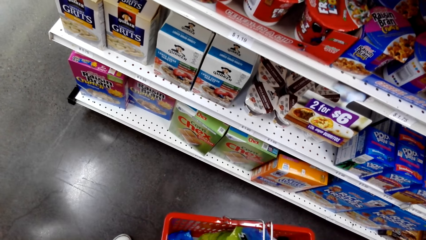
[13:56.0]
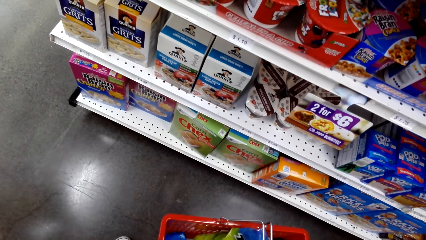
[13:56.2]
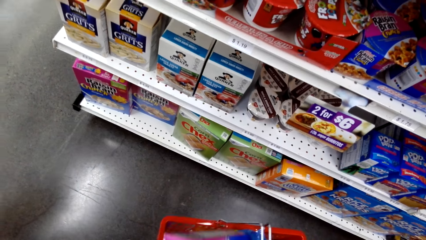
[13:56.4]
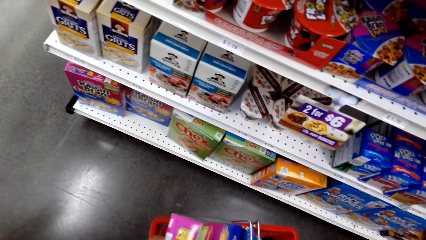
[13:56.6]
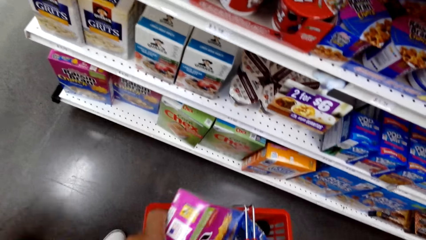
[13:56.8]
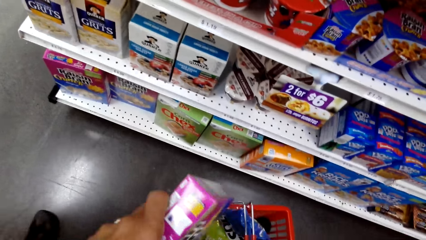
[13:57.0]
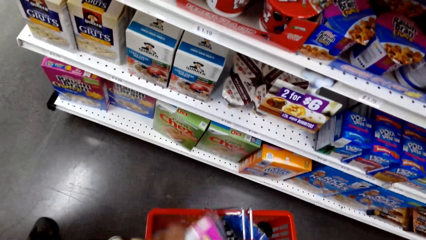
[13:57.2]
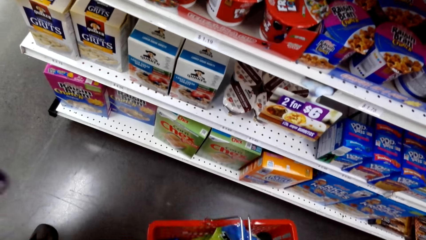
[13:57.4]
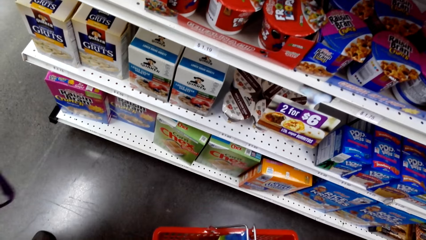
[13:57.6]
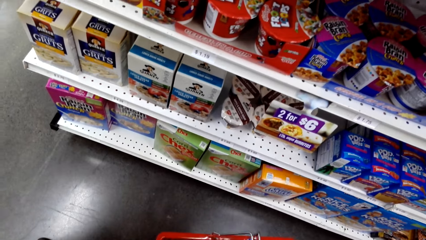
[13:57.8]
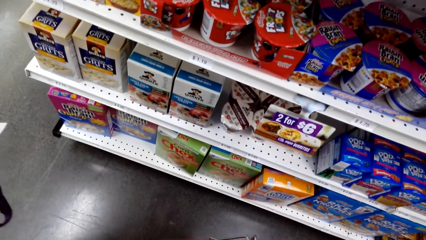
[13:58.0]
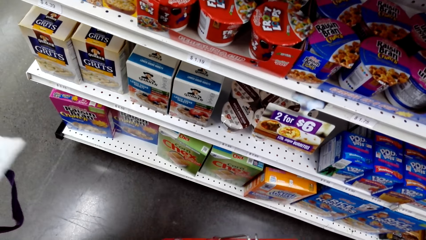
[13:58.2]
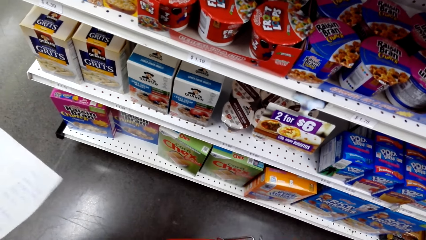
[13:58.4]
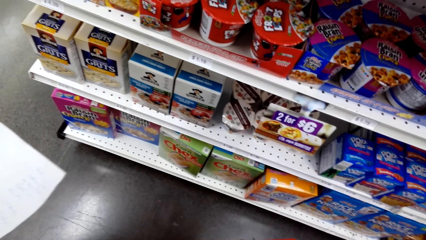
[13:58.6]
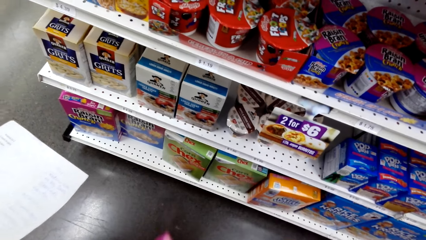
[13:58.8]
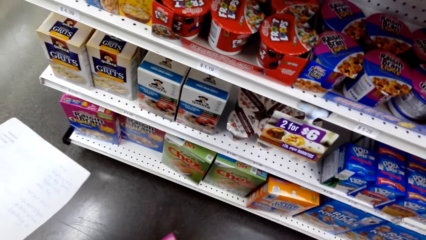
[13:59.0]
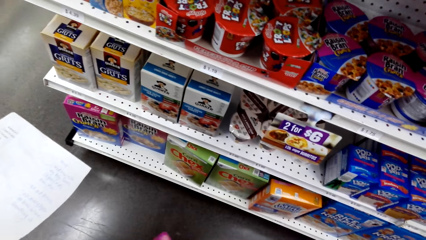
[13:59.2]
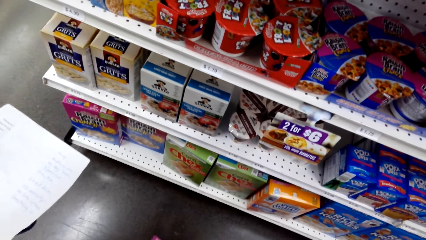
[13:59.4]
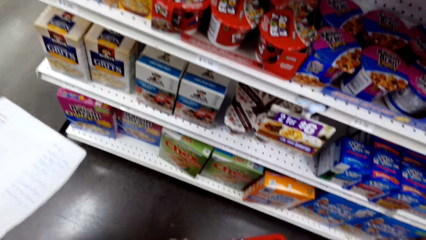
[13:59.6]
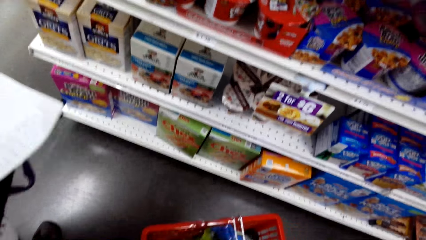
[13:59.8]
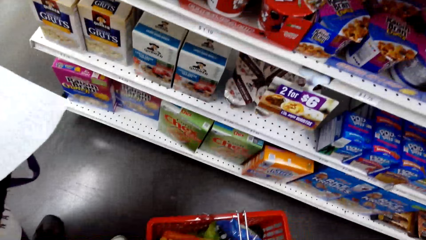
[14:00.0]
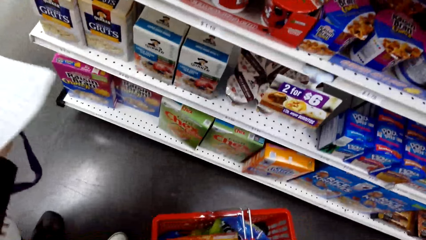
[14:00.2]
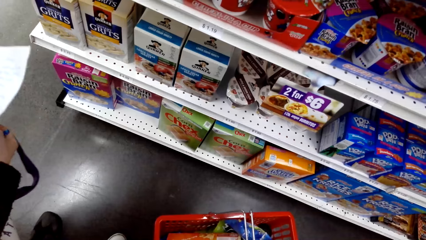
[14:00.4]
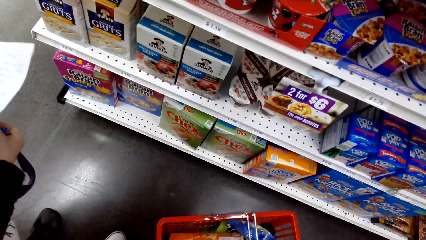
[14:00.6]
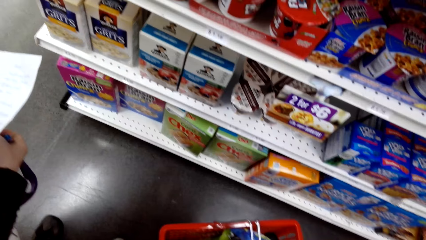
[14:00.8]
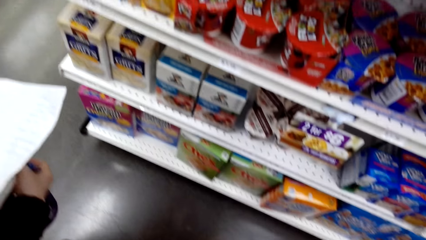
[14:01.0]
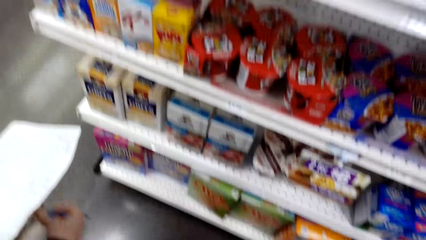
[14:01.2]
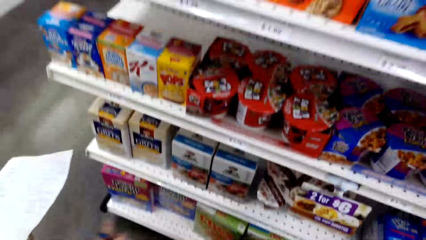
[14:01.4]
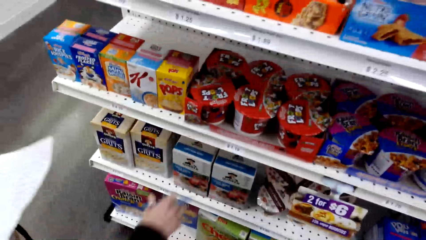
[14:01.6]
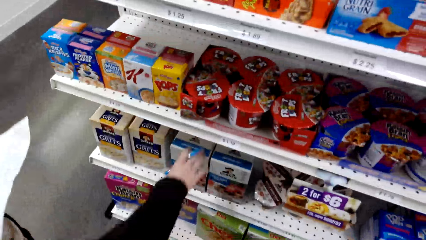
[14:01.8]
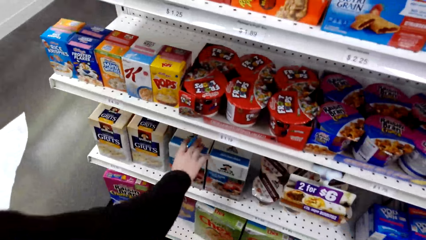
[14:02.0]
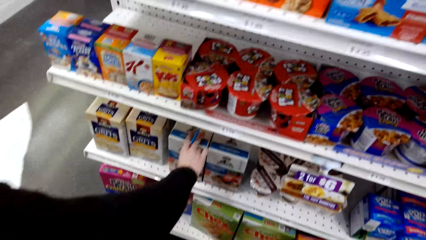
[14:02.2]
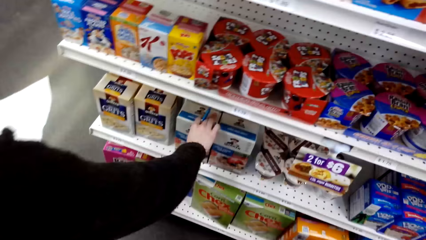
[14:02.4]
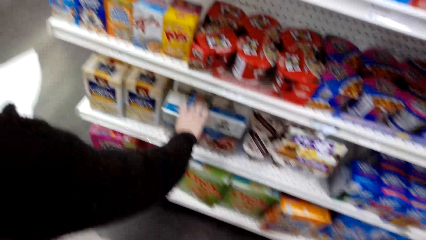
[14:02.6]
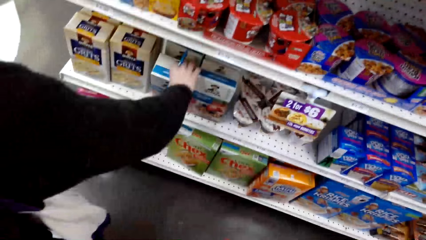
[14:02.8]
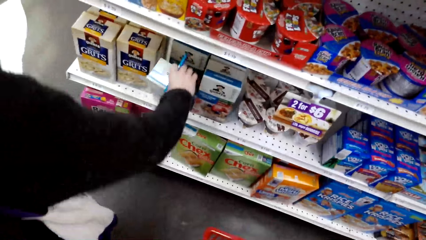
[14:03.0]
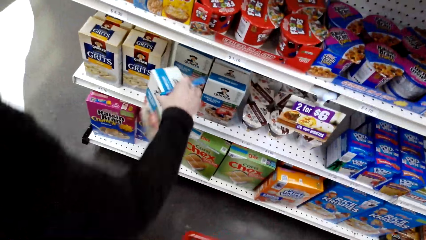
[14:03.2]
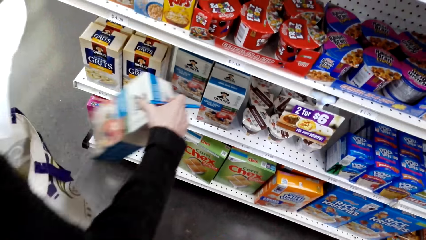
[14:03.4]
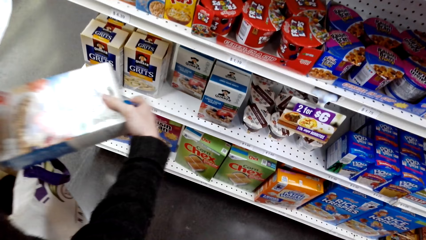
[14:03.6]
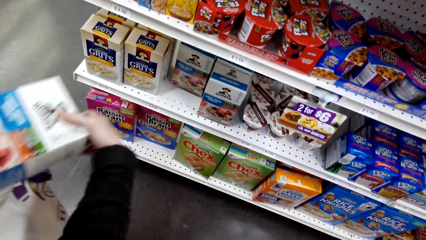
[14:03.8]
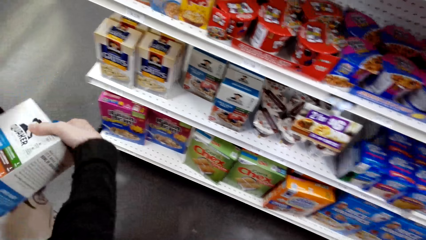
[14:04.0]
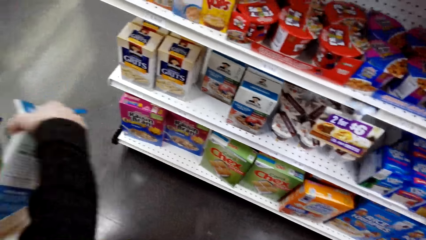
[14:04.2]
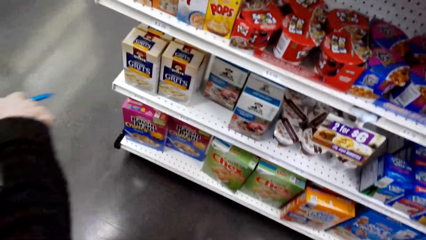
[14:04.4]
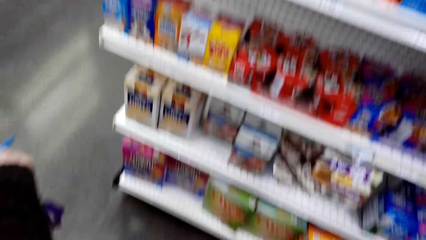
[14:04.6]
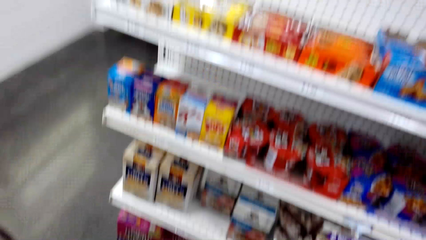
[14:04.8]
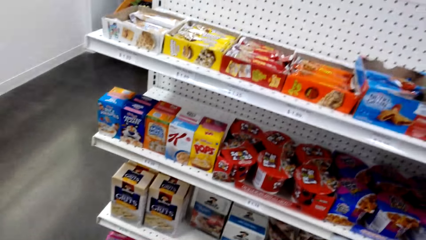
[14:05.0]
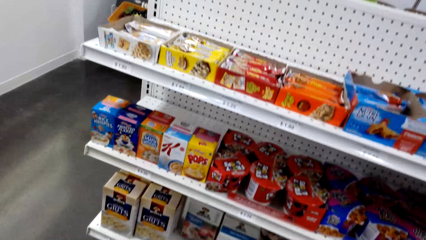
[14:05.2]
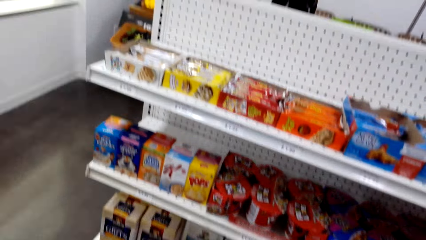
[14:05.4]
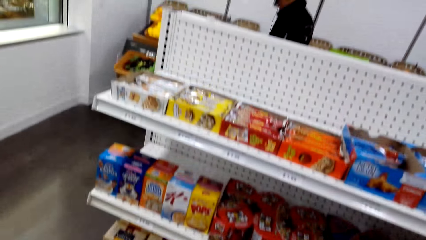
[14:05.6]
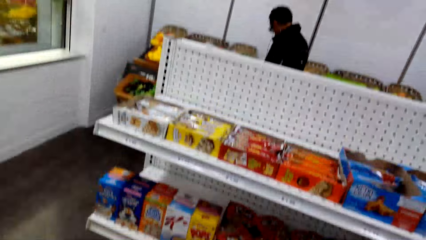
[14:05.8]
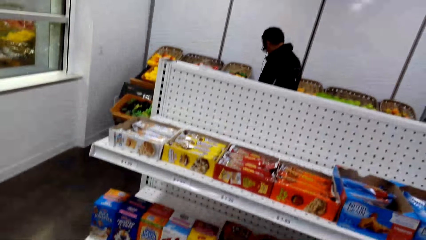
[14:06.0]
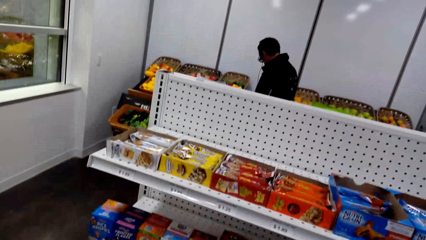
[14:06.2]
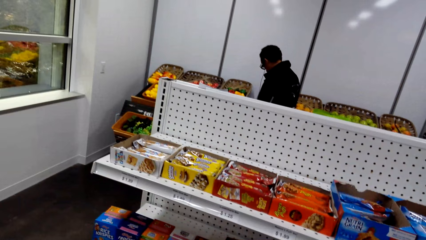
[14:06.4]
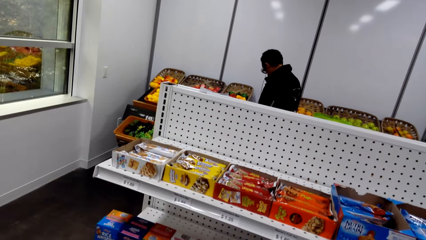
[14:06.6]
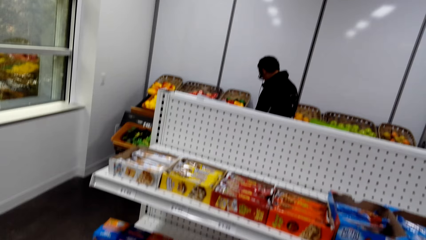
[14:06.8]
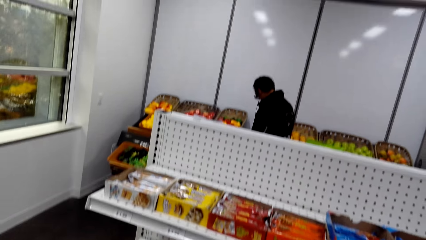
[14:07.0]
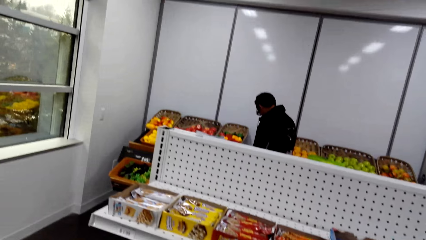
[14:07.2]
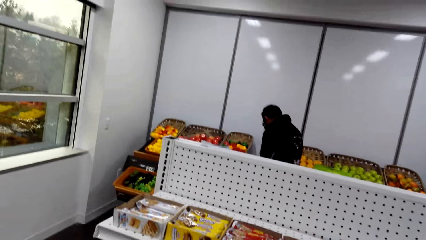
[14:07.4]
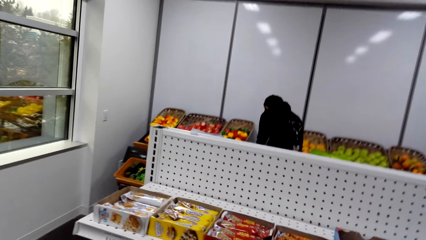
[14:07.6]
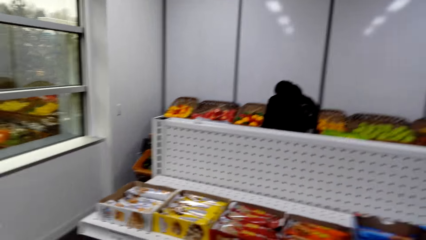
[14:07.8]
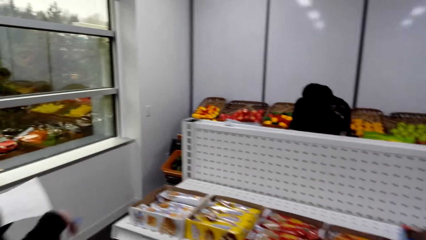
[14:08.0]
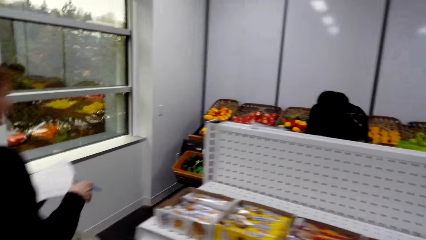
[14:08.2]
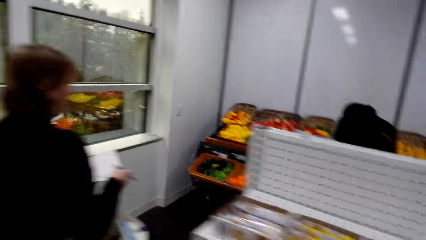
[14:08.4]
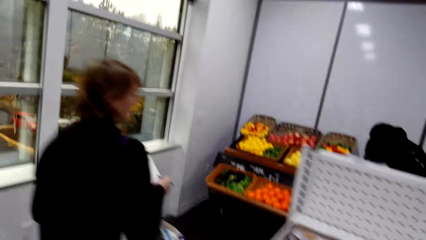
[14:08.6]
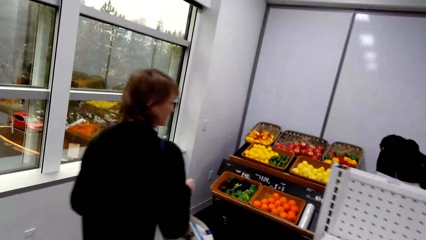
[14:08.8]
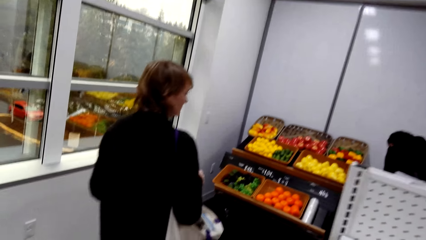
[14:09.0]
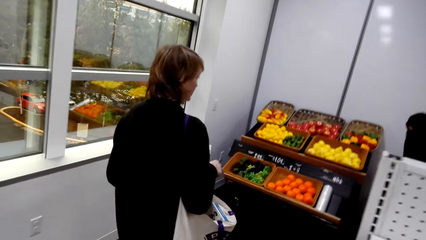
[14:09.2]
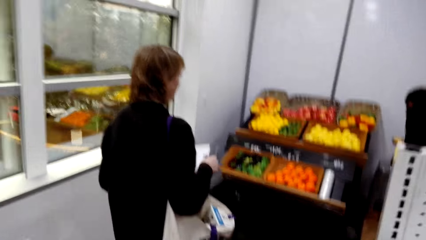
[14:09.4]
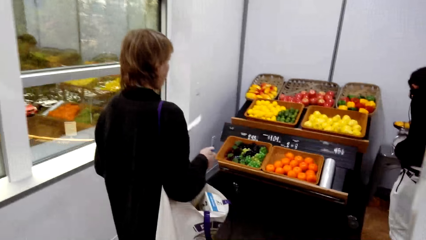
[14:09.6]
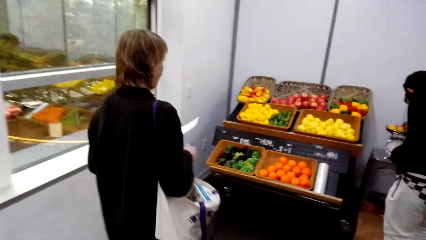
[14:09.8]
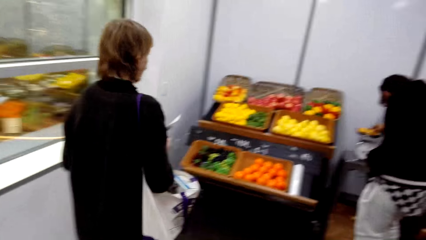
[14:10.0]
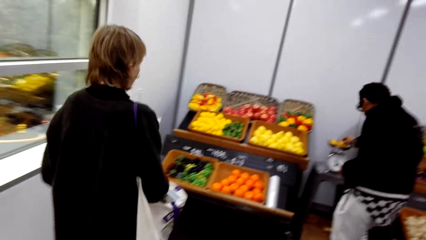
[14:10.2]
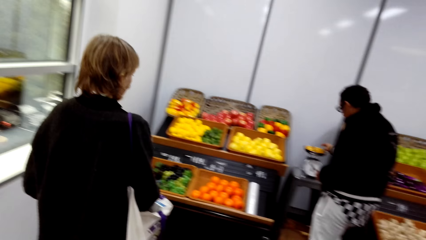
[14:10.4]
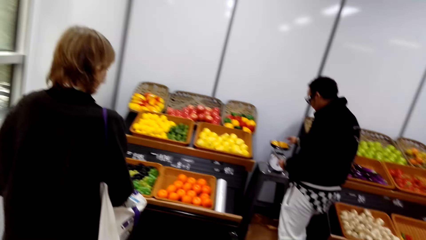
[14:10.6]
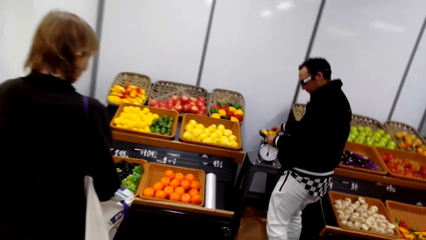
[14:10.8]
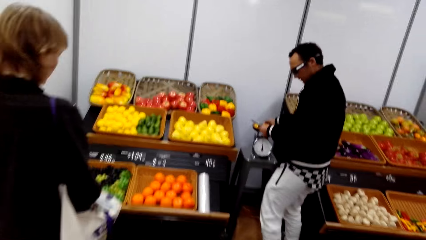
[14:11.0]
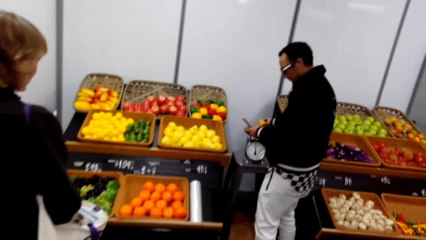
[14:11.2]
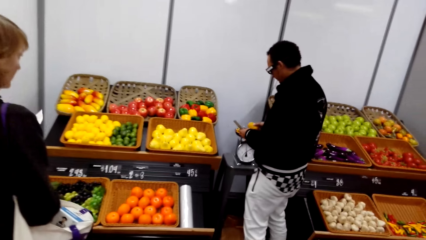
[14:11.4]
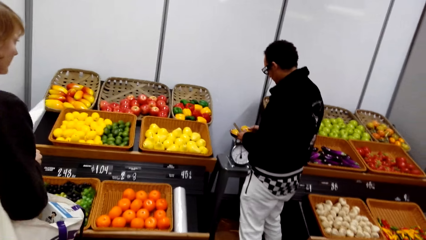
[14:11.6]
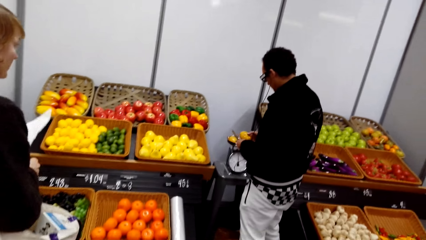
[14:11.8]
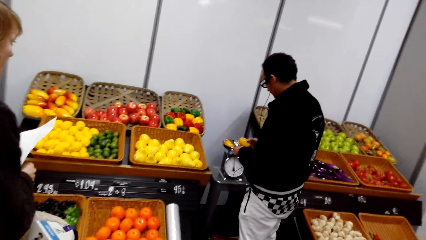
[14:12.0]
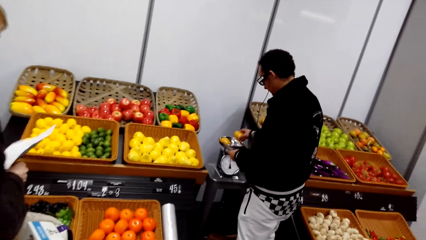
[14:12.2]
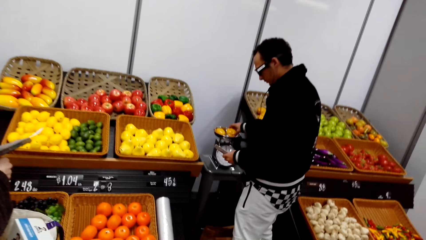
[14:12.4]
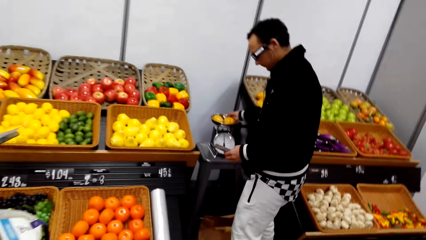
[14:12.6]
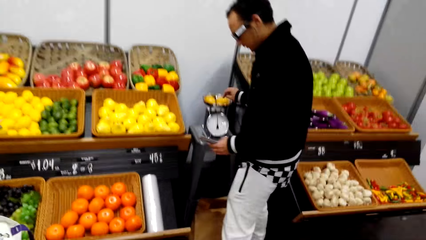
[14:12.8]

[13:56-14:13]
The camera wearer talks with the lady. The lady holds the paper. The camera wearer holds the shopping basket. The lady holds the pen. The camera wearer talks with the lady. The lady also takes something and puts it in a bag. The camera wearer walks while talking to the lady. The lady walks around.
